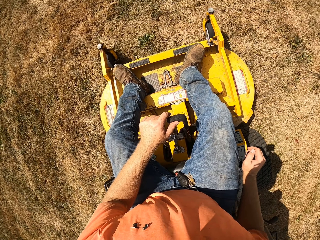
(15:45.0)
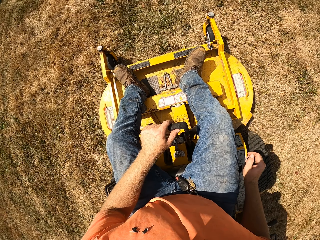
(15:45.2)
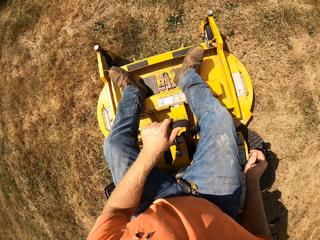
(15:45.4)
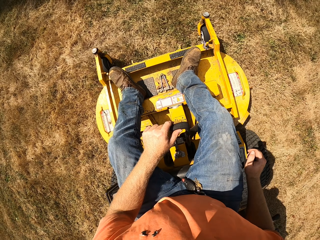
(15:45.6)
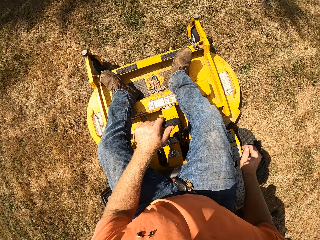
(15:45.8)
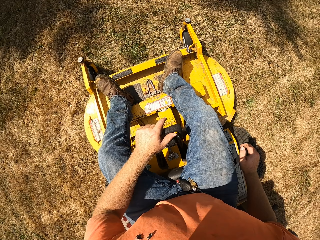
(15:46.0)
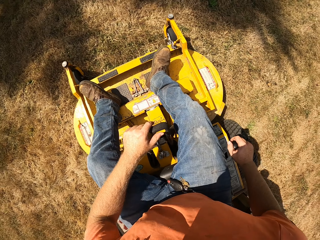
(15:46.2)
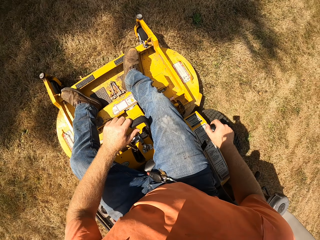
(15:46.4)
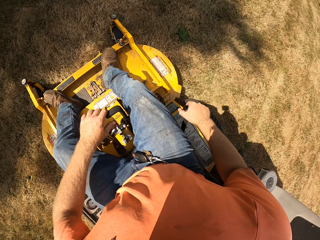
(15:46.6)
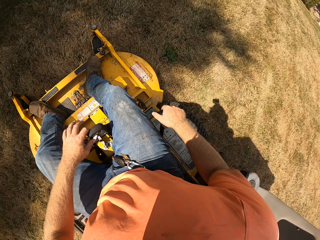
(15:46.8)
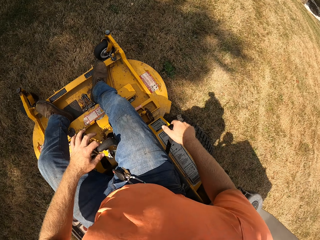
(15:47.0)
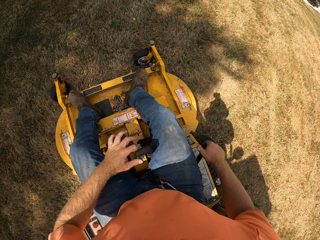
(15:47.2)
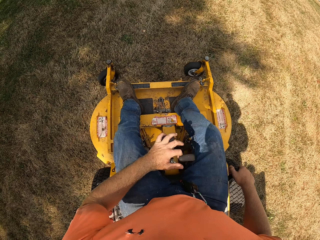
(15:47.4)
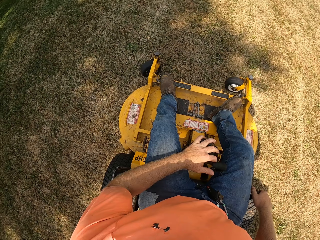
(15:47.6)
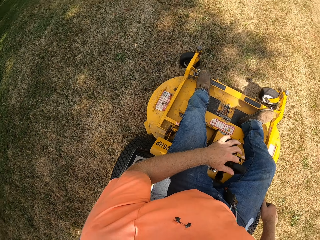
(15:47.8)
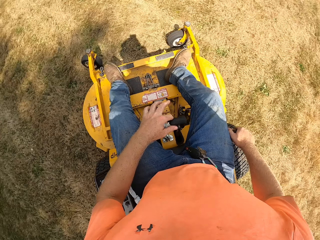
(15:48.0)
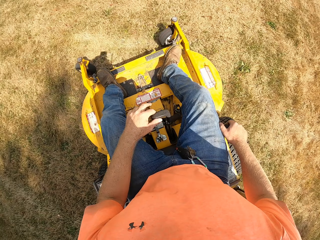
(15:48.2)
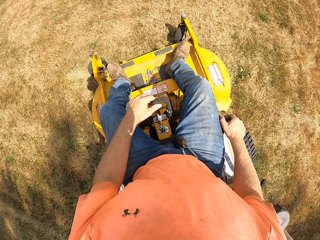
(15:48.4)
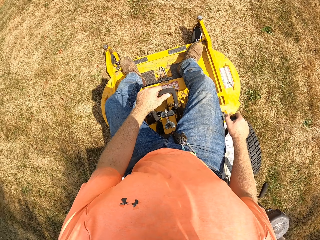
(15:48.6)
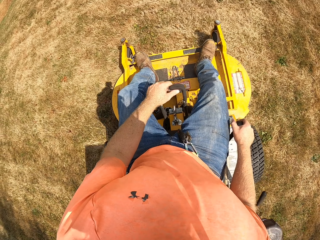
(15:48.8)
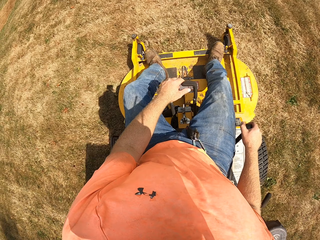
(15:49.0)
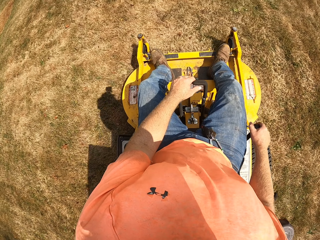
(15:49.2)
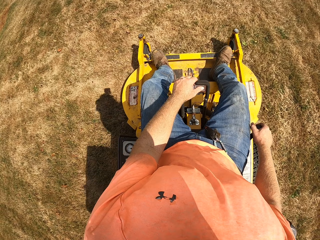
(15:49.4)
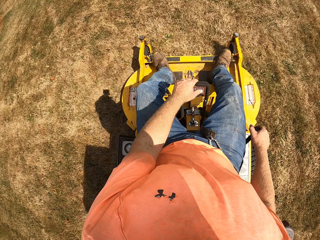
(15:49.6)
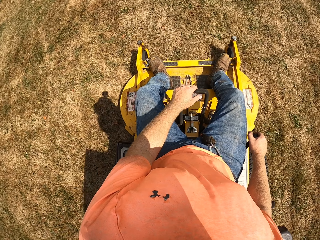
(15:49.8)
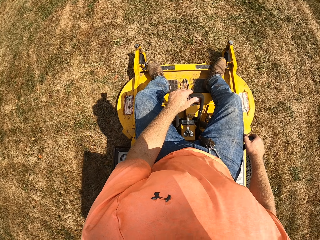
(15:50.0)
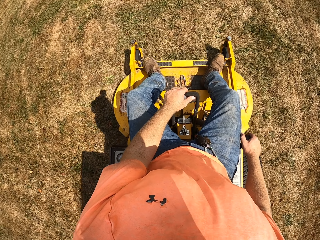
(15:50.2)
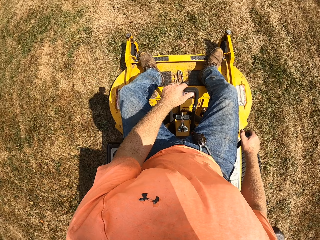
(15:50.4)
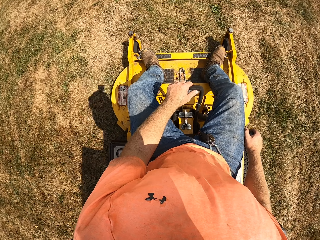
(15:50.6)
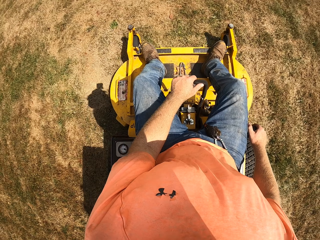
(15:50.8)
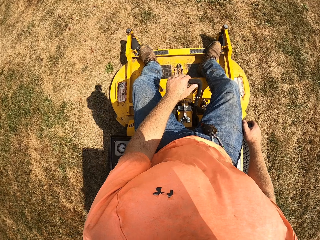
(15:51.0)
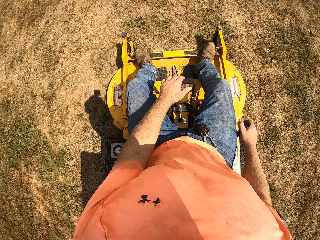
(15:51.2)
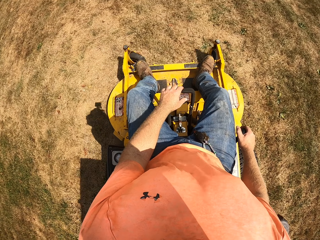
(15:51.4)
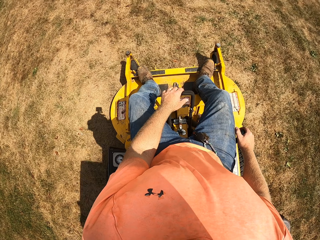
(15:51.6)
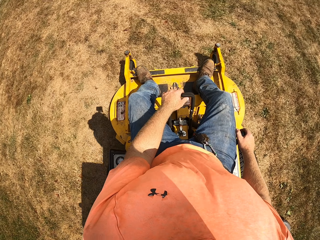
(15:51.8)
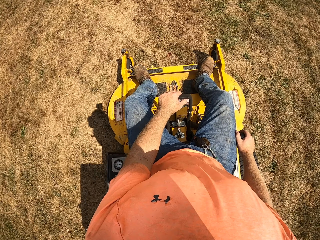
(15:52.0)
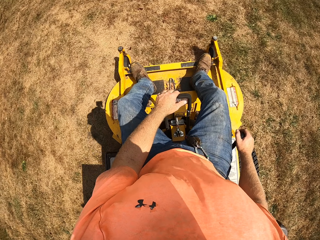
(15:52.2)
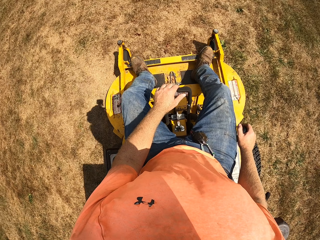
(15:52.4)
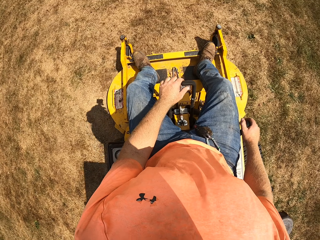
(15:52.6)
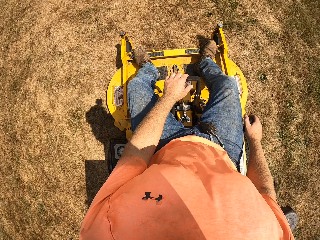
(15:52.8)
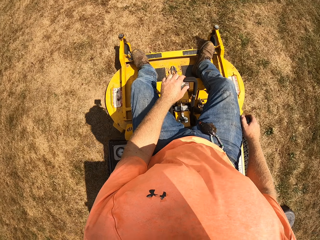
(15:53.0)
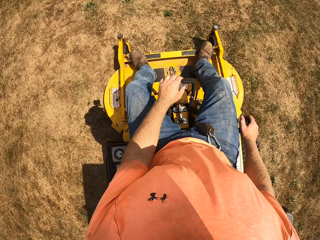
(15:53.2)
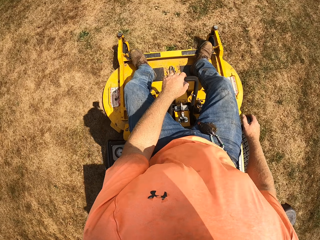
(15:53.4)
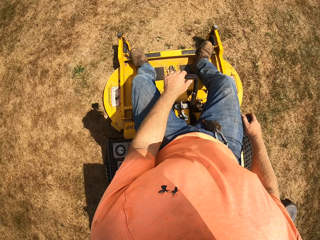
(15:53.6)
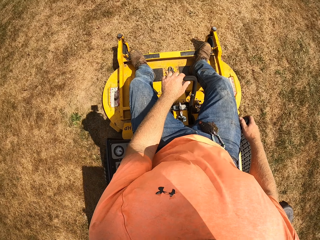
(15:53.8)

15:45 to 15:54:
The camera wearer negotiates a corner. They drive the lawn mower.

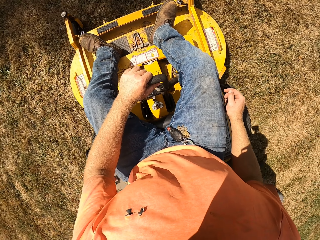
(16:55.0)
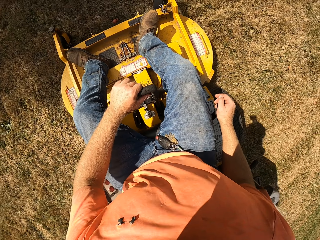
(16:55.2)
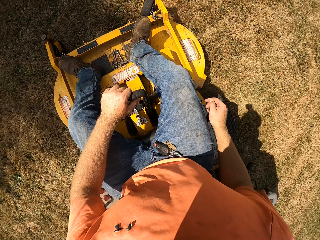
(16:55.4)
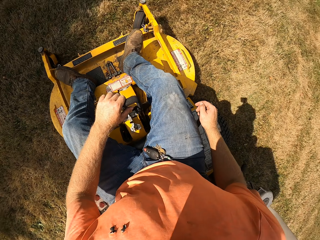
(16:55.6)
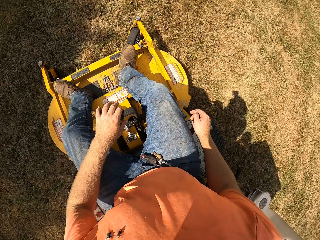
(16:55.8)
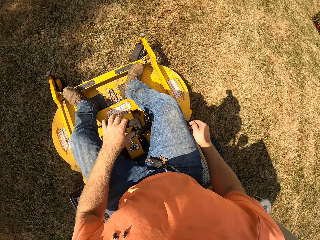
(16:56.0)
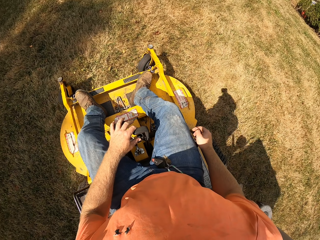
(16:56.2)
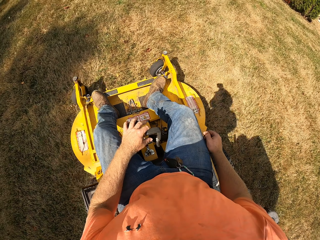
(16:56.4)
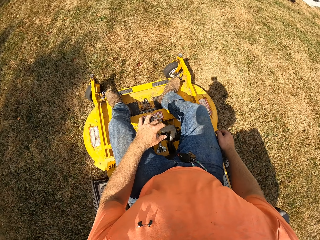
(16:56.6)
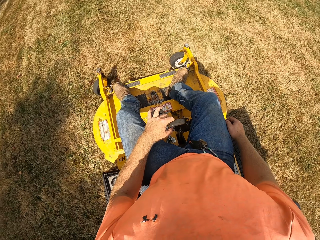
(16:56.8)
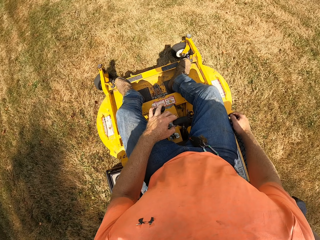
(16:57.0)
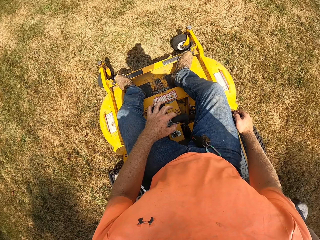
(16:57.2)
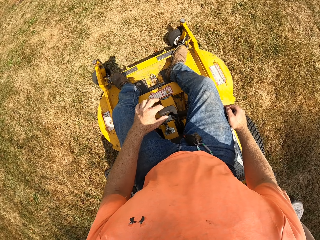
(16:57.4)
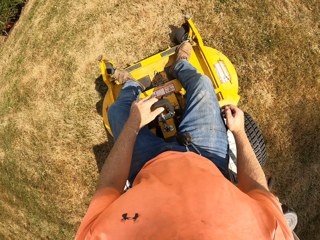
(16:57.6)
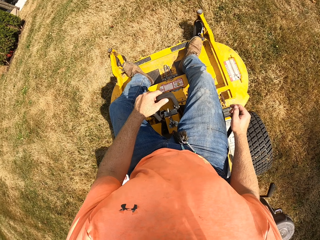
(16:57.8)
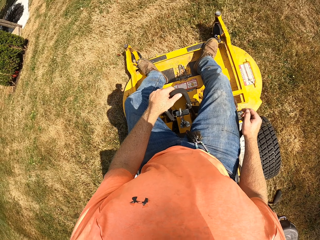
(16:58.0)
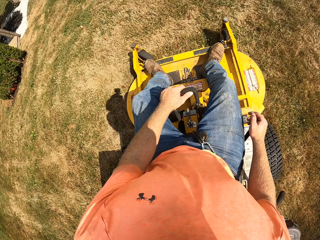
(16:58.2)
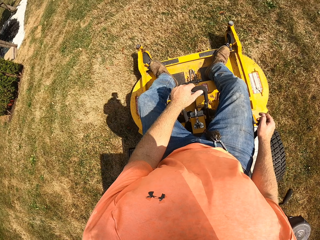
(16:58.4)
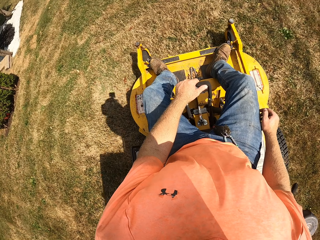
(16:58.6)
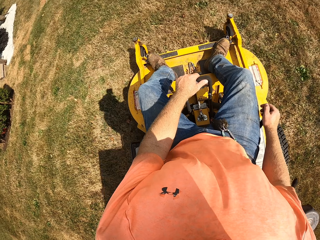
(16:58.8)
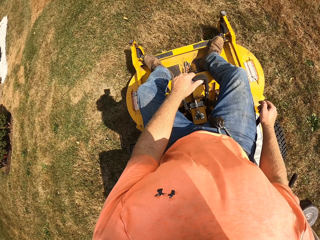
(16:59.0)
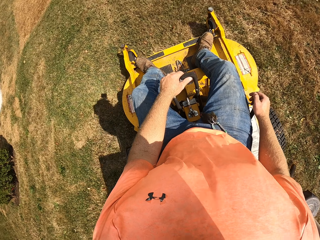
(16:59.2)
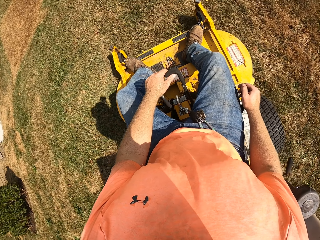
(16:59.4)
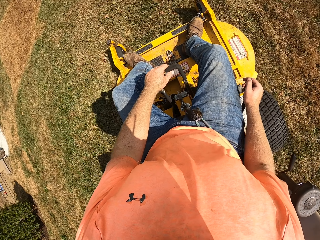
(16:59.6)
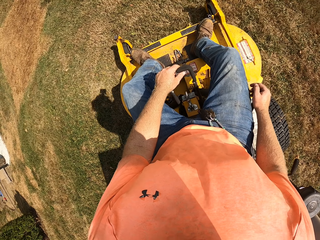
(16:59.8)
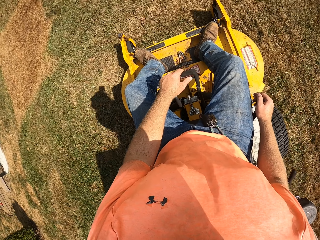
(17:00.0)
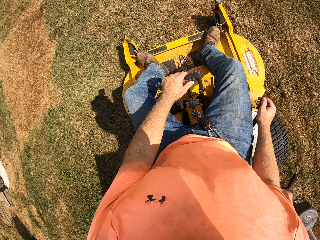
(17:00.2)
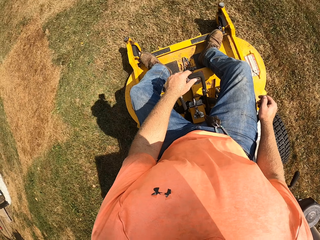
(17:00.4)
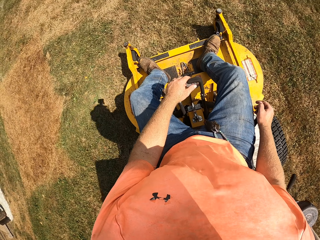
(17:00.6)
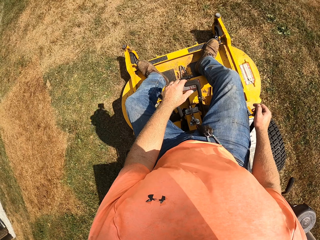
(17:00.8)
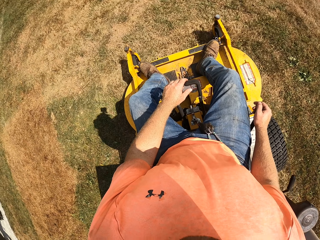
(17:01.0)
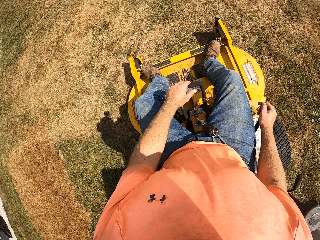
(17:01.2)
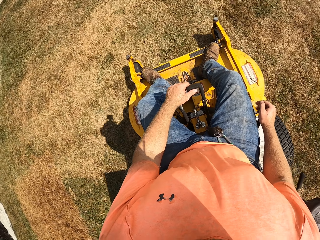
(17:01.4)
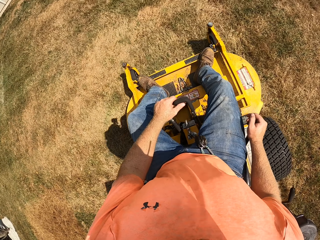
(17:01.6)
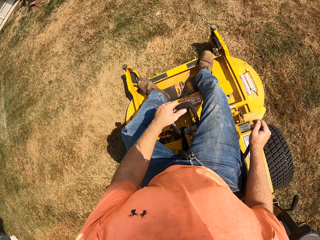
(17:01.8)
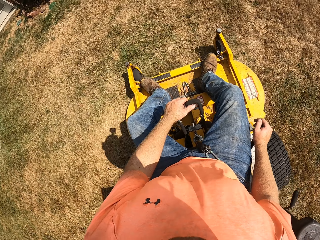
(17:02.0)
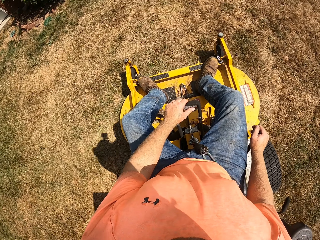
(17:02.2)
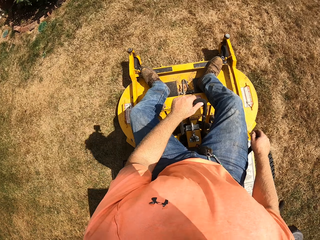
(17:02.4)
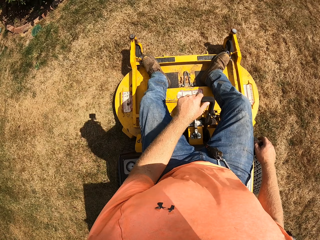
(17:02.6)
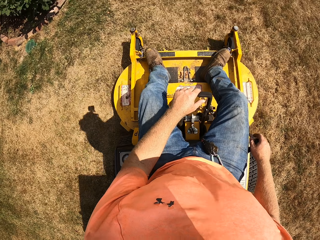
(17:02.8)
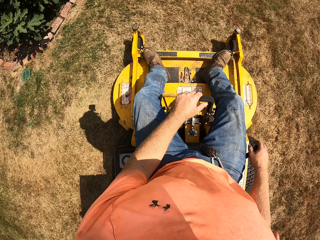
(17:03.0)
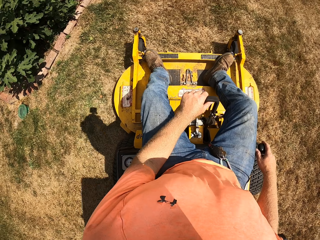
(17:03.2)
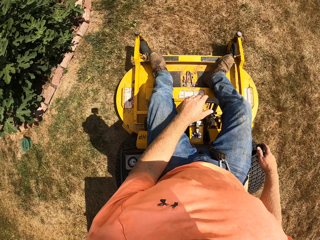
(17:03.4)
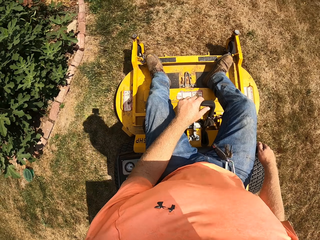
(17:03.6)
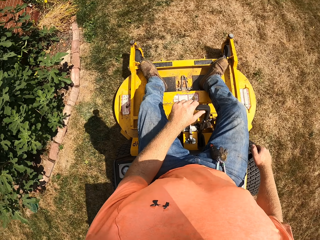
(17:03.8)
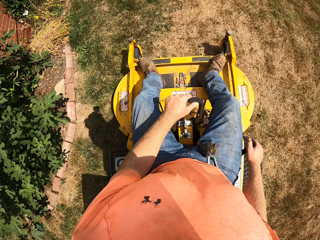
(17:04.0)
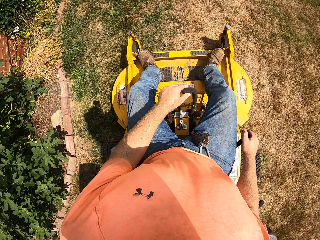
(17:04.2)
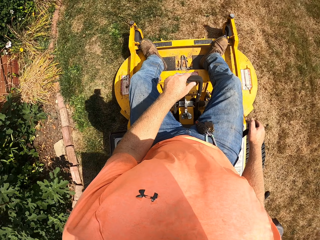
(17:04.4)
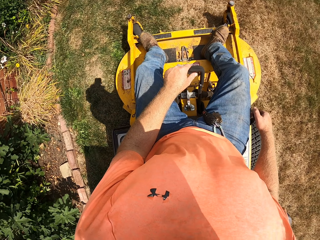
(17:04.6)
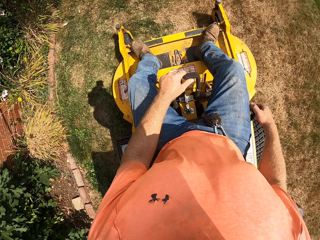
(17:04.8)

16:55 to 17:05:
The camera wearer negotiates a corner. They drive the lawn mower.

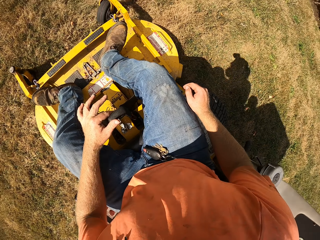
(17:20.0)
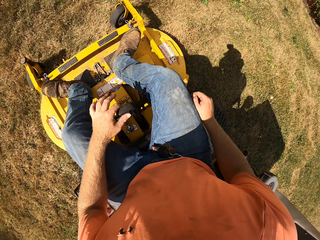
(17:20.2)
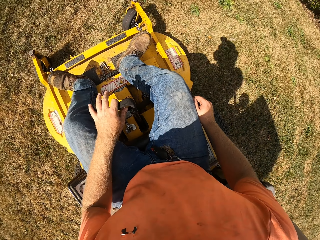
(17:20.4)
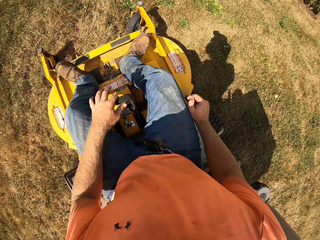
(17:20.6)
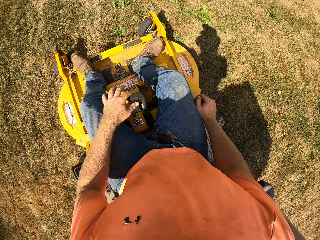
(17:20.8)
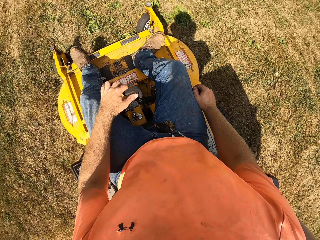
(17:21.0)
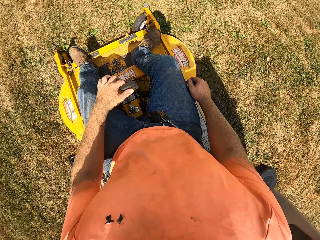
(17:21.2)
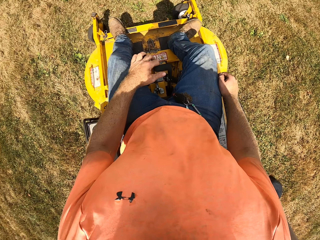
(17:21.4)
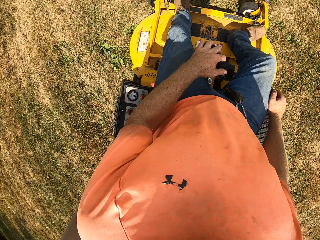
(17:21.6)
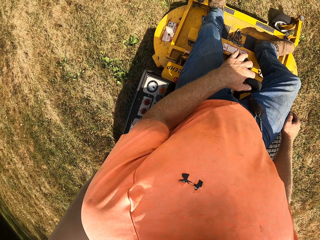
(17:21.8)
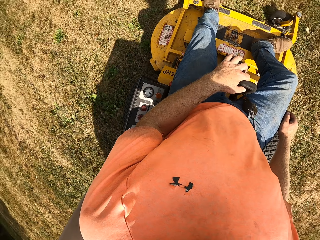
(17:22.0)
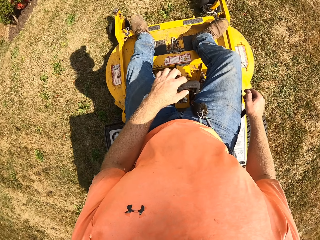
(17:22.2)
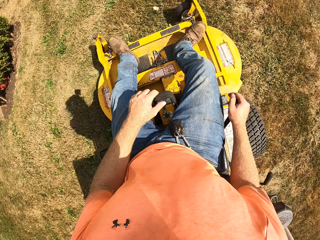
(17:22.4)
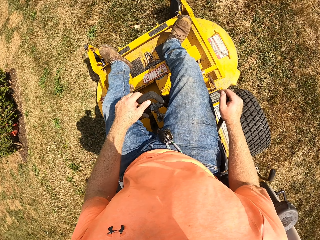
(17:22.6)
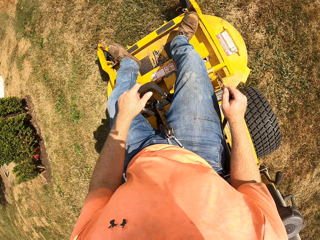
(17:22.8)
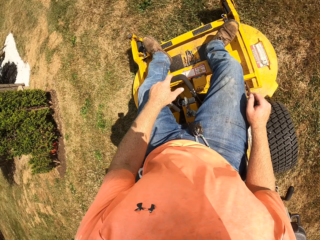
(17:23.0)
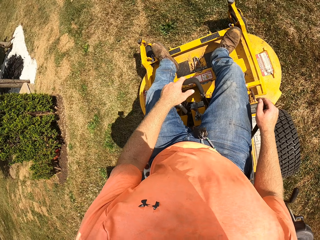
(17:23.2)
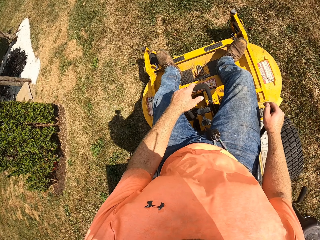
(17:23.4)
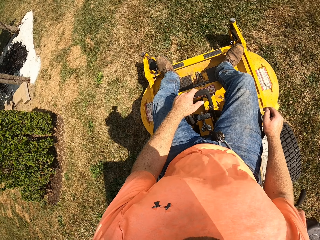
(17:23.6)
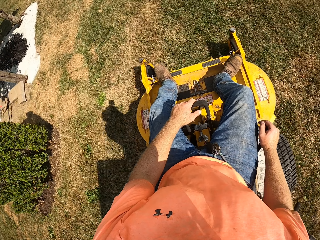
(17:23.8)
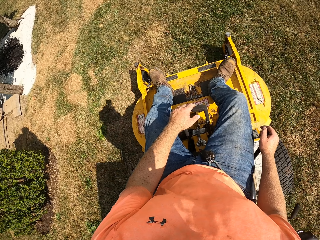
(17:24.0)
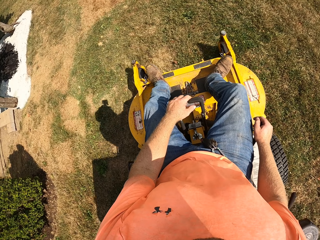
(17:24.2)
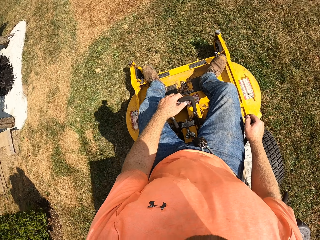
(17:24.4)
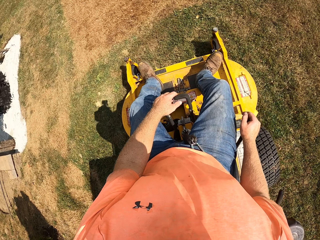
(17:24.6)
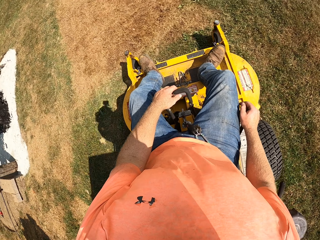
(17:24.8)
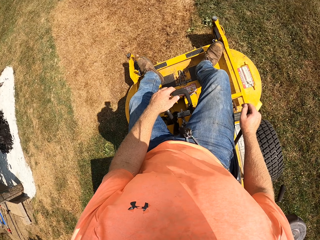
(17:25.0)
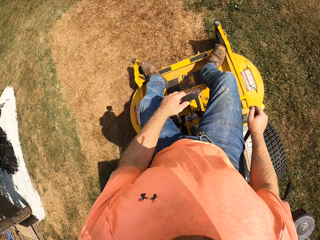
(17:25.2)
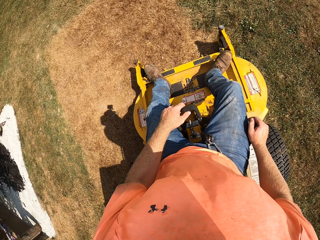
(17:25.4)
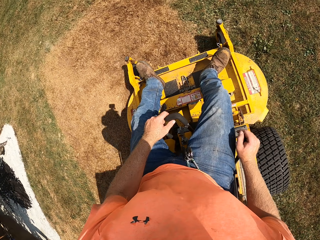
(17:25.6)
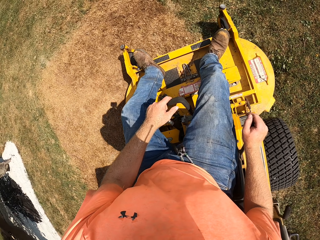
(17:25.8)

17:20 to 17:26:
The camera wearer negotiates a corner. They drive the lawn mower.
